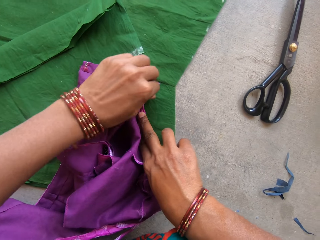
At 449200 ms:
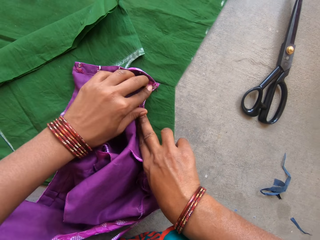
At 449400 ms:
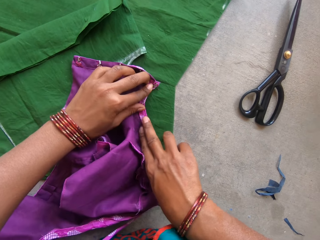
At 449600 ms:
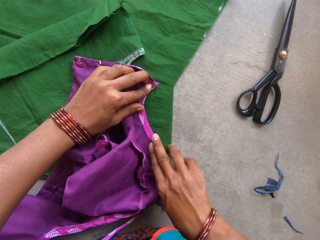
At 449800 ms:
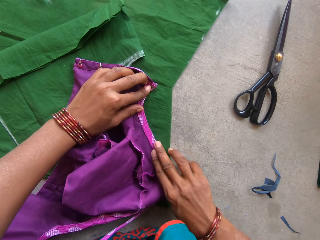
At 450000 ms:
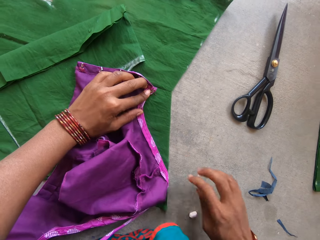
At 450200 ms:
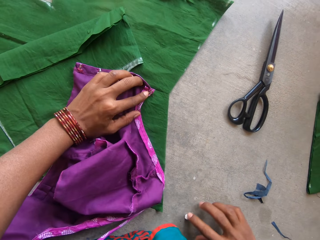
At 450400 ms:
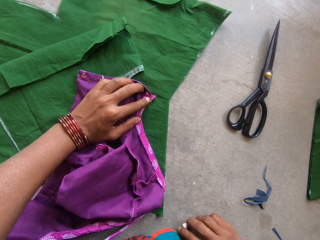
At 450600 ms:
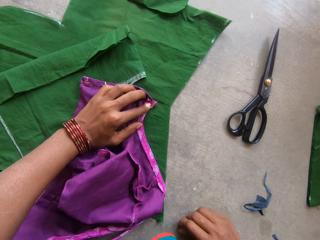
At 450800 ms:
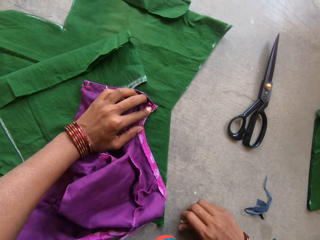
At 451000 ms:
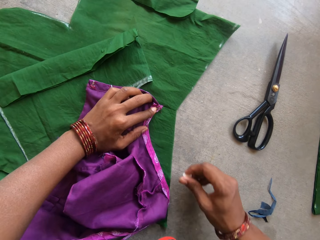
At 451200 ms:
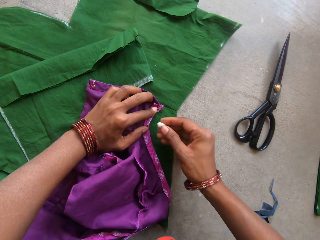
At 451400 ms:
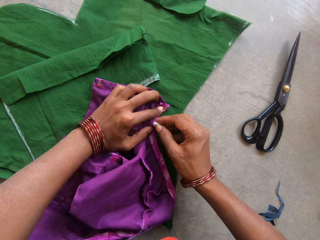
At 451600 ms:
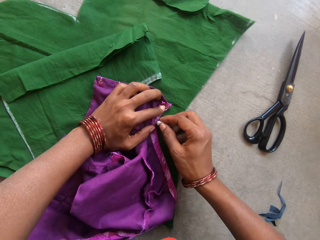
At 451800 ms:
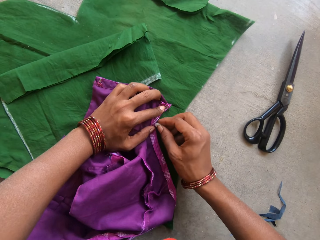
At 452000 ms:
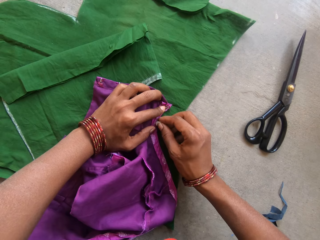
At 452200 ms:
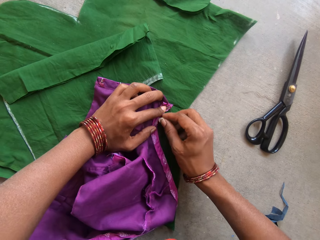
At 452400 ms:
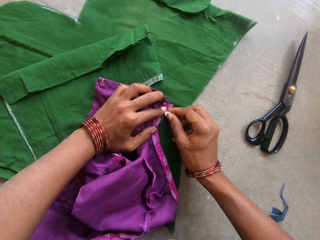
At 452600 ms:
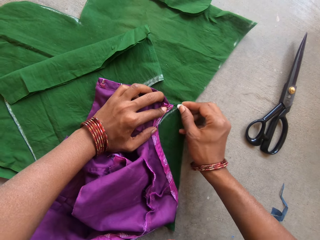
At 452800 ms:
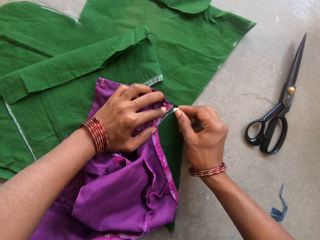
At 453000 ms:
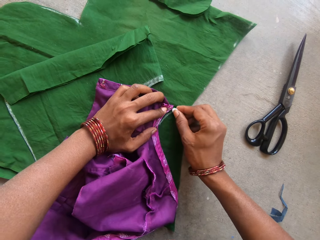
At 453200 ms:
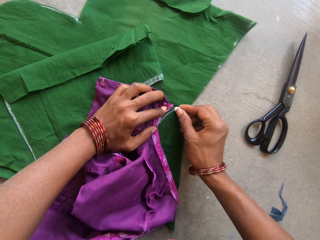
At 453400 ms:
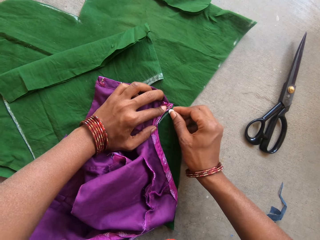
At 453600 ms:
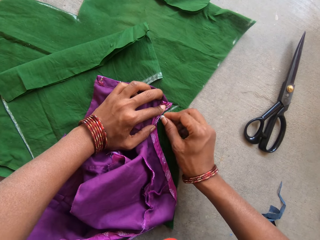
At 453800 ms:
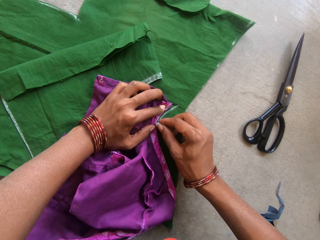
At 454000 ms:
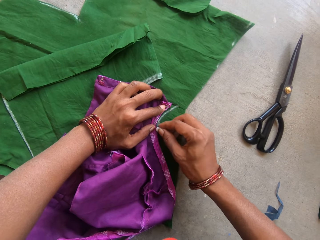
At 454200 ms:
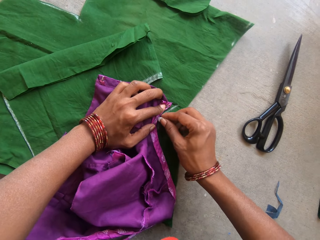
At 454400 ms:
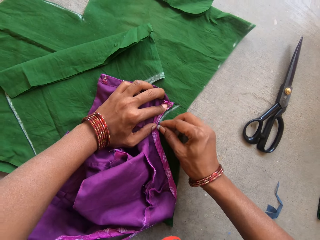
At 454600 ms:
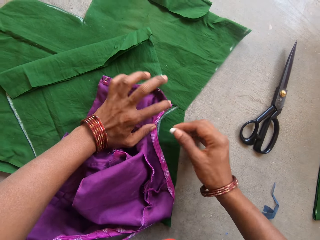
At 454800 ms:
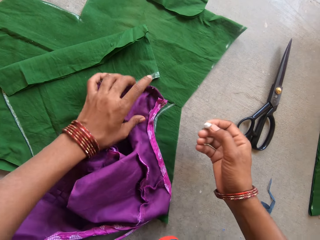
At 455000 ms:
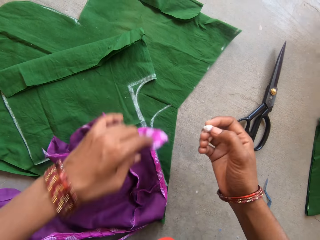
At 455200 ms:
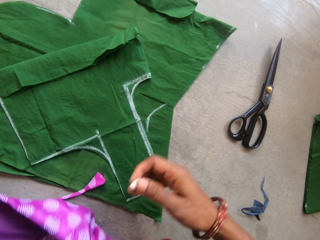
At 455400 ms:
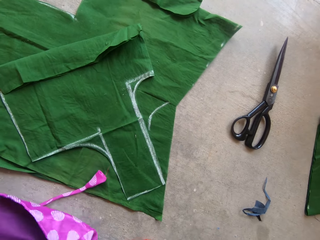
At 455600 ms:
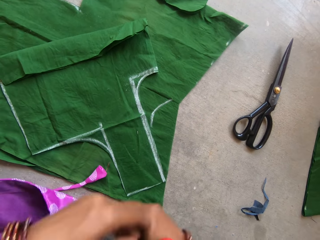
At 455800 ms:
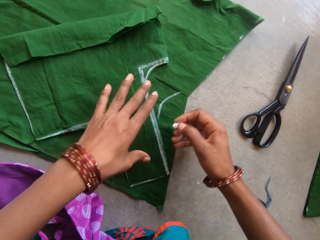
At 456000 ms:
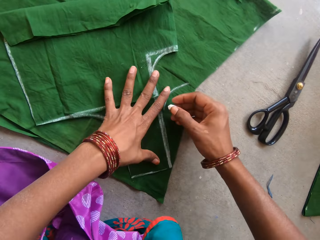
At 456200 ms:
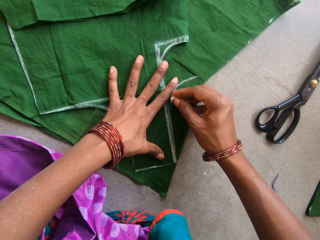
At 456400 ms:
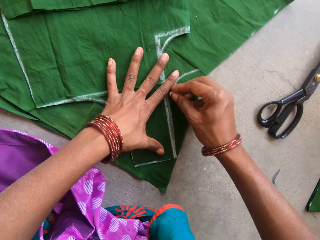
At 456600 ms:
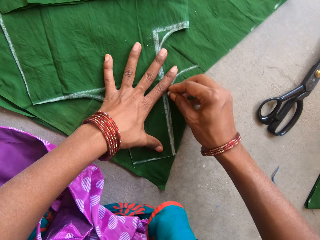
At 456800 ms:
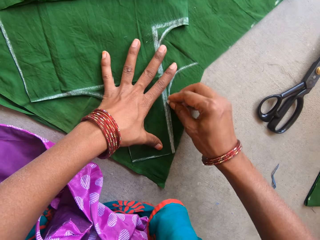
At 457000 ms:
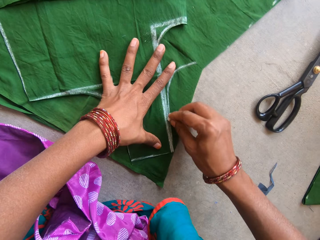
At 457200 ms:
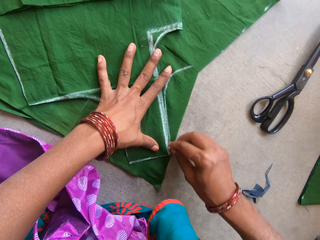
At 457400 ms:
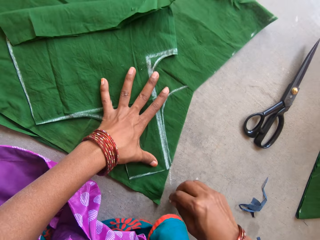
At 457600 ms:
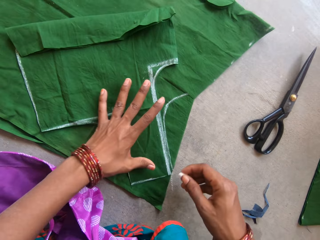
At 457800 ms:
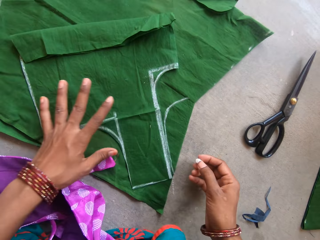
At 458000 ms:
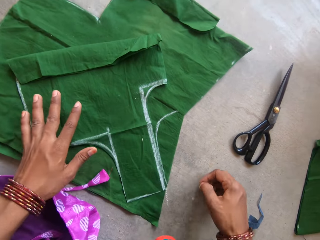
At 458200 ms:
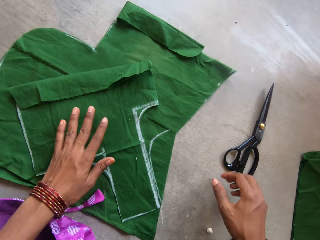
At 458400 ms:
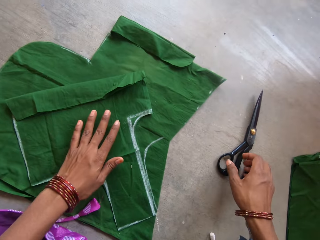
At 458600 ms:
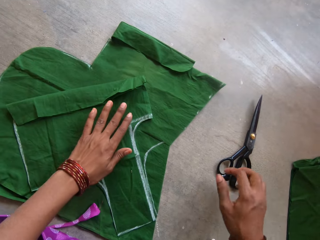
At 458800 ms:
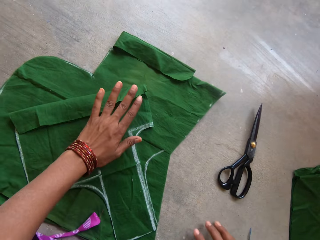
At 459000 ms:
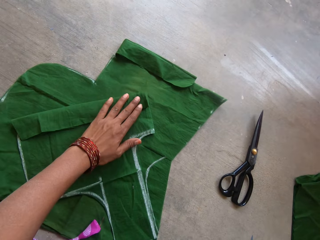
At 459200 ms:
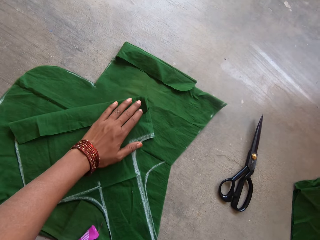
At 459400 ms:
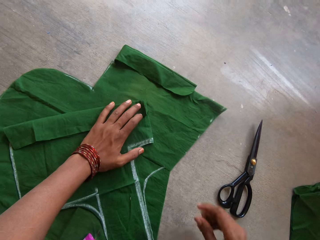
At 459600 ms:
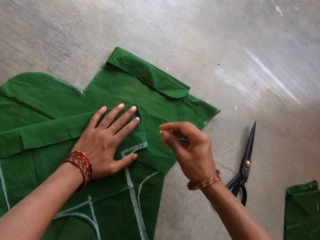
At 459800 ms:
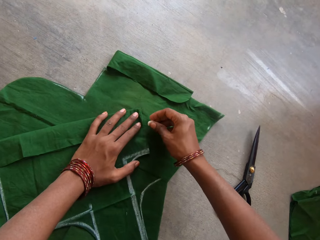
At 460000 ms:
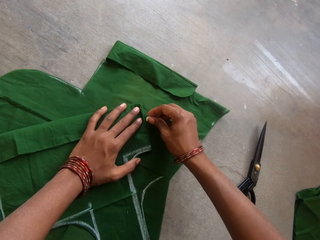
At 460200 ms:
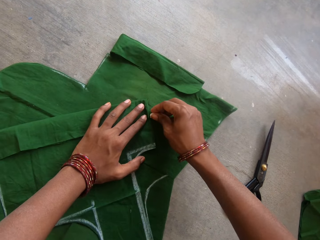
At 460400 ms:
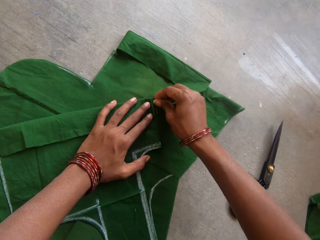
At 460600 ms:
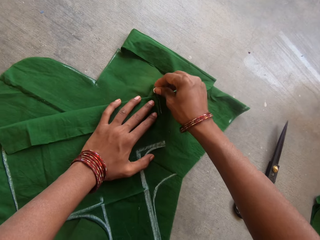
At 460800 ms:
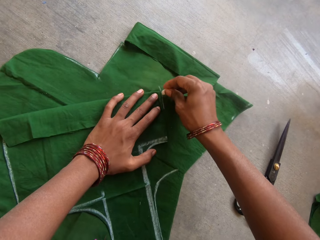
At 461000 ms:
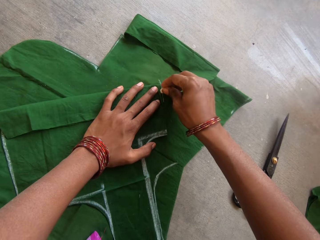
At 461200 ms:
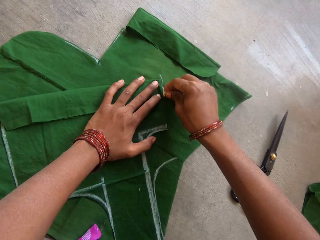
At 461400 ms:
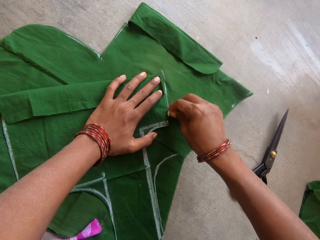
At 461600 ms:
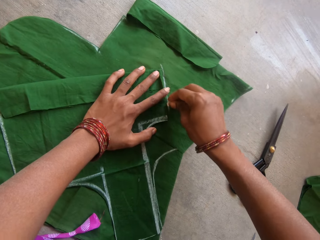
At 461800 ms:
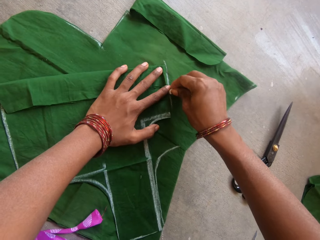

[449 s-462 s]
The camera wearer picks up a piece of chalk. They measure the cloth with the smaller piece of cloth and the chalk with both hands. They draw a line on the green cloth. They remove the purple cloth. They measure the piece of cloth with the chalk with both hands. They draw a line on the green cloth. They put the chalk down.

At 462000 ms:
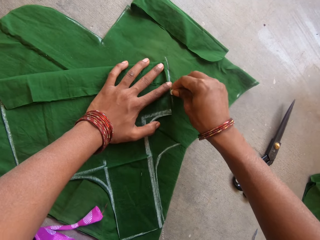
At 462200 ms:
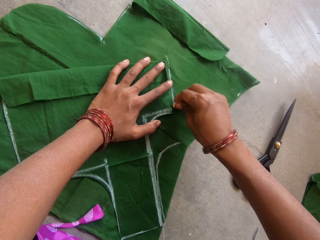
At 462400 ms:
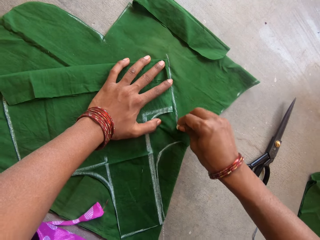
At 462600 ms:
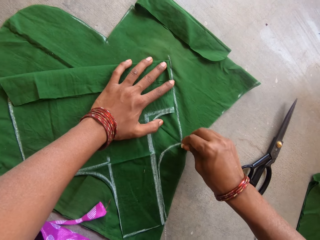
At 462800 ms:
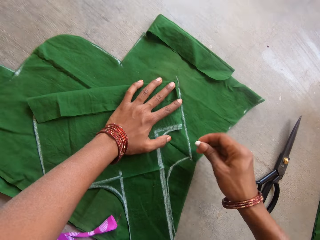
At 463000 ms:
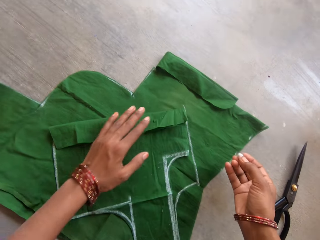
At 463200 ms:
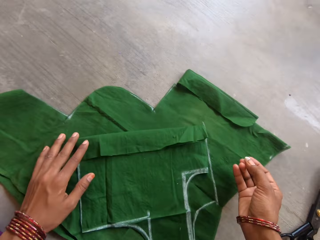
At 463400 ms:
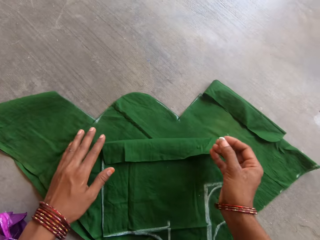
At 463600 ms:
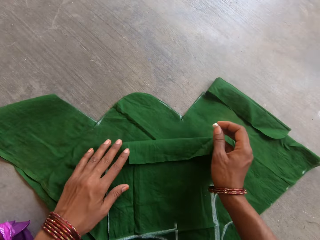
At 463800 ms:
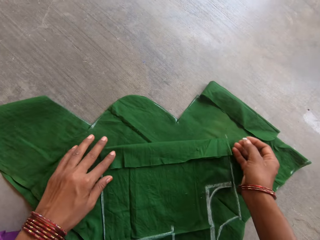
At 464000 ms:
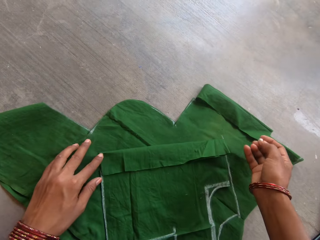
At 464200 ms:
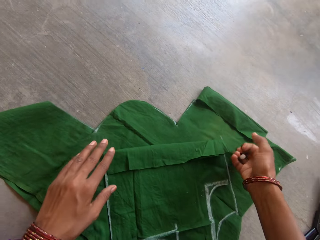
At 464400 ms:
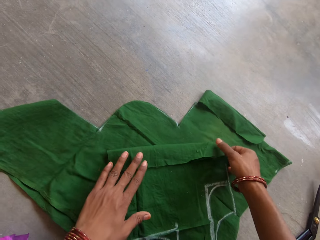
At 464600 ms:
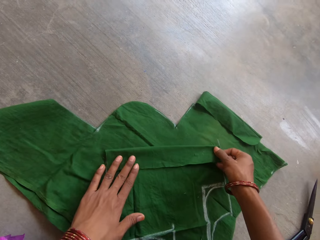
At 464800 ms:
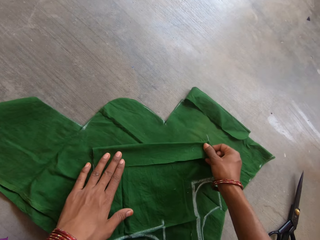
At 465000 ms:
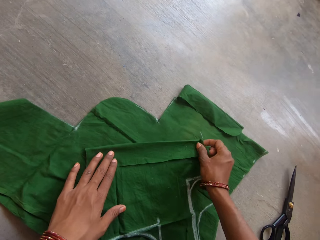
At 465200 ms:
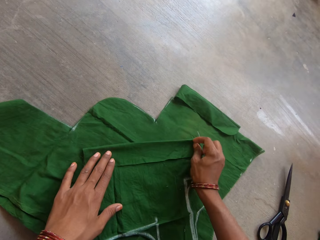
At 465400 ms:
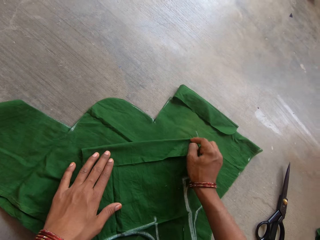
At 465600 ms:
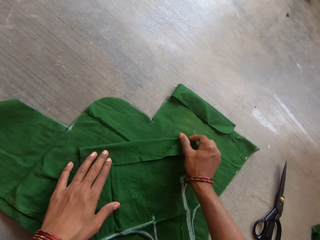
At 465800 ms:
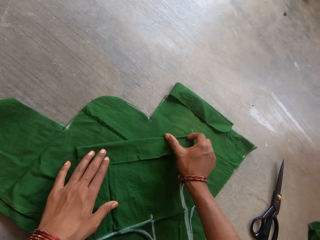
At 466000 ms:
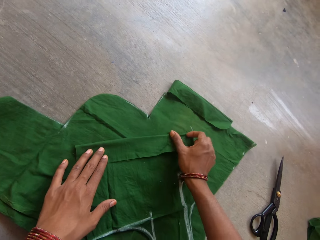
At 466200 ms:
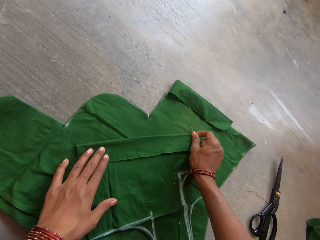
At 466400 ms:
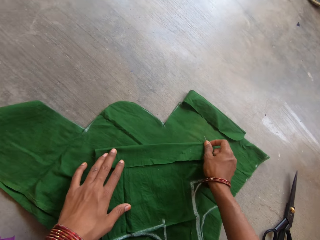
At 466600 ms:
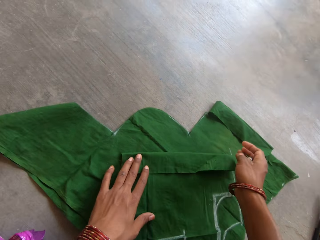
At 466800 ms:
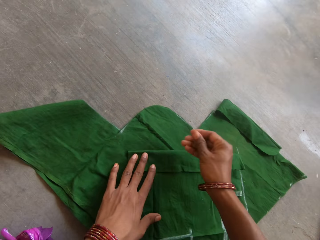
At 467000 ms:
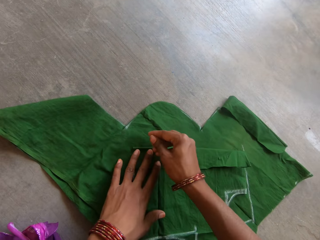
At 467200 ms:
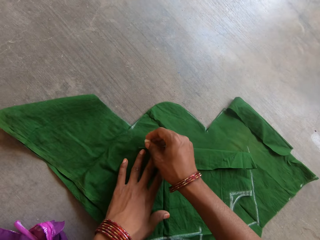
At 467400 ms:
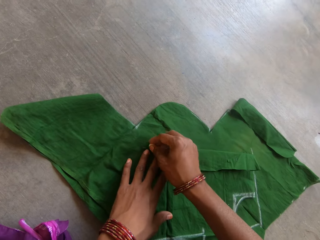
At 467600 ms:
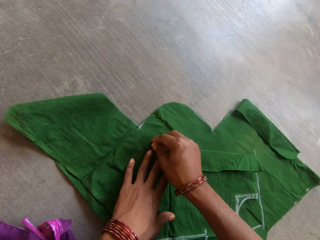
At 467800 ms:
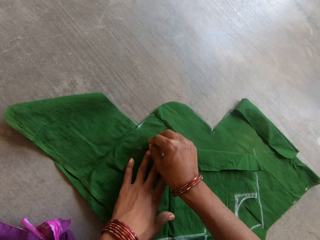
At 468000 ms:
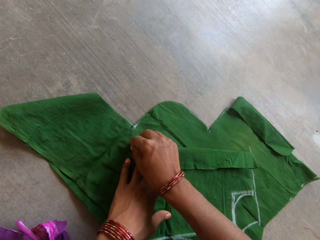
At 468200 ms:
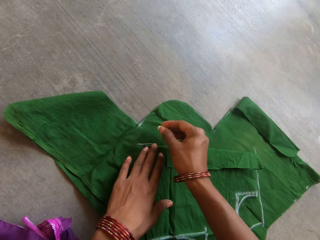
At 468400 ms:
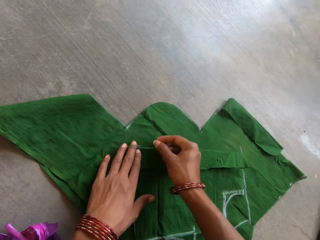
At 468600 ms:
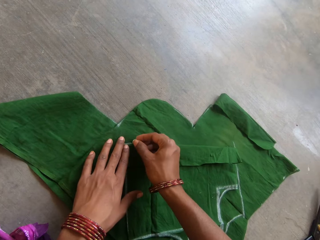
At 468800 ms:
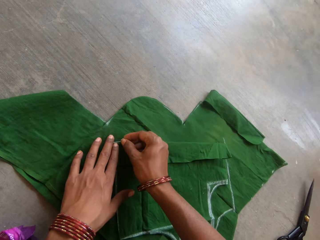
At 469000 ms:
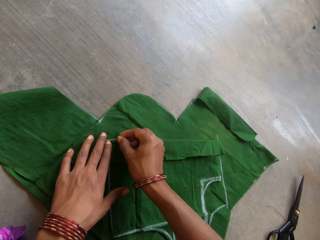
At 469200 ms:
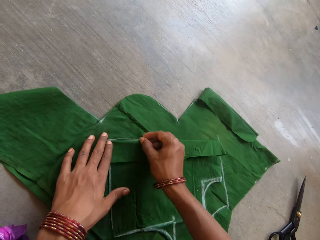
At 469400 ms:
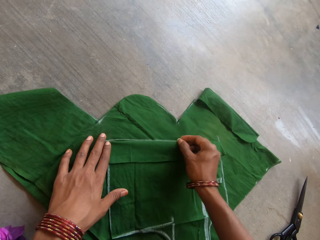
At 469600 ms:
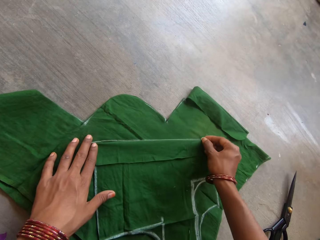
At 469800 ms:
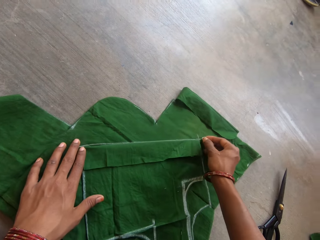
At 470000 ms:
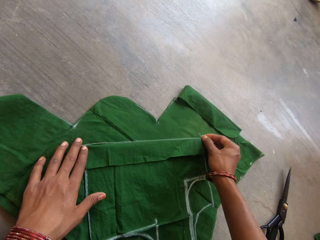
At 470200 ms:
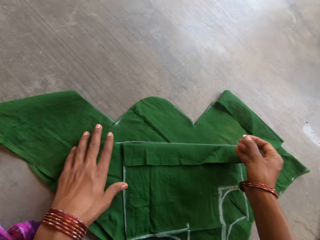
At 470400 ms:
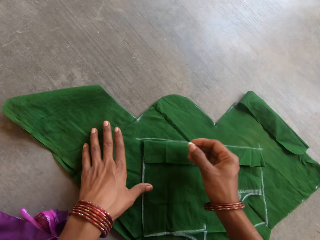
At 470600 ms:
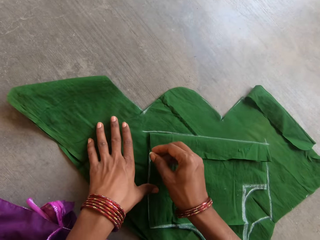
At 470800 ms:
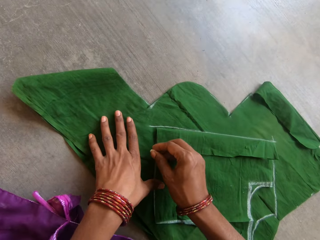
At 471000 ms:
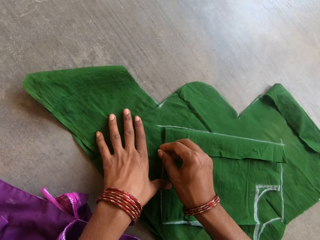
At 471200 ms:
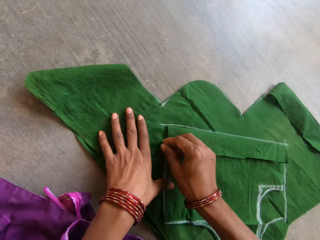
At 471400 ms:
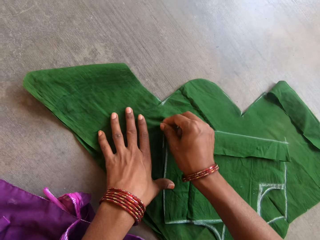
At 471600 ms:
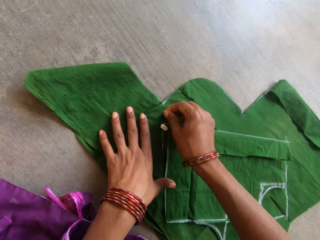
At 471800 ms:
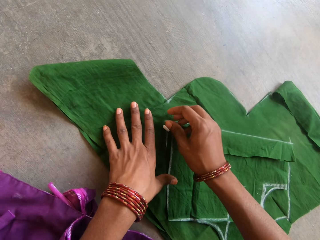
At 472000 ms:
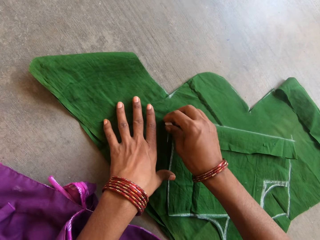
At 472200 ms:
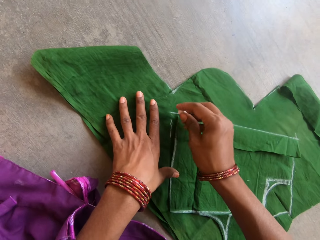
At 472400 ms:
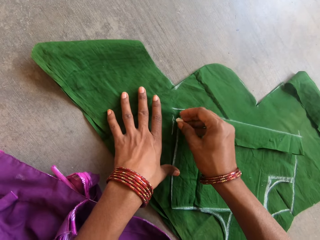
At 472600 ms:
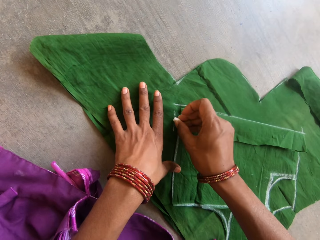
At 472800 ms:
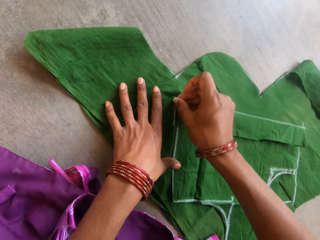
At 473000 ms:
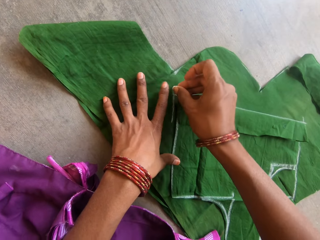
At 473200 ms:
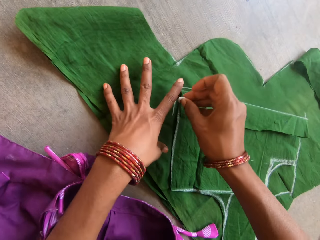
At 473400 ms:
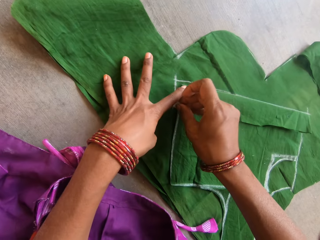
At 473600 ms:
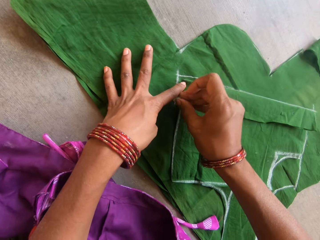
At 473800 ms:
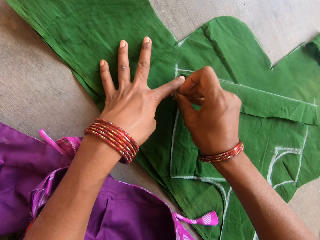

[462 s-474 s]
The camera wearer draws a line on the green cloth.
